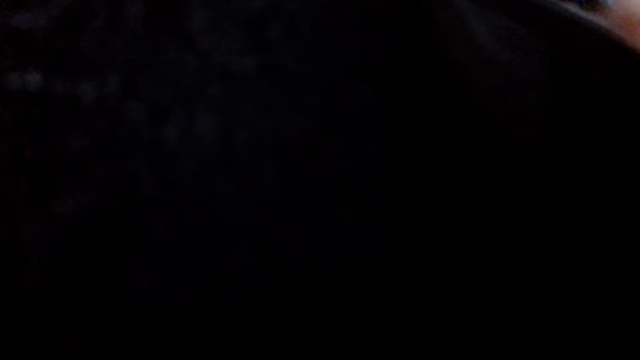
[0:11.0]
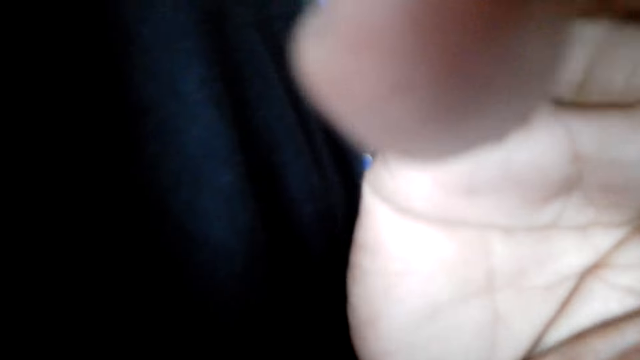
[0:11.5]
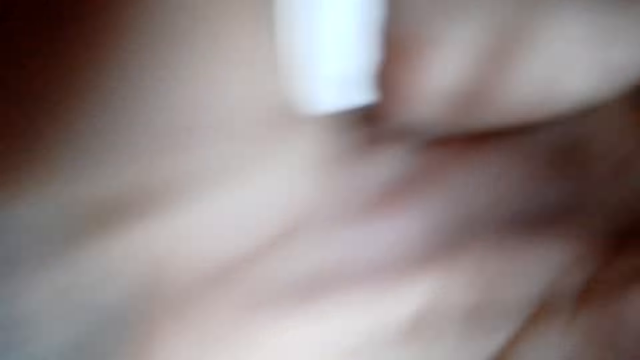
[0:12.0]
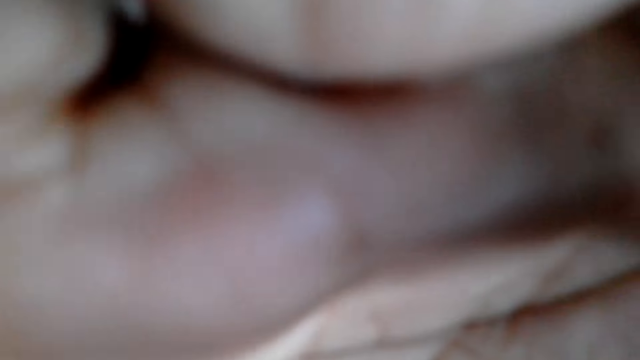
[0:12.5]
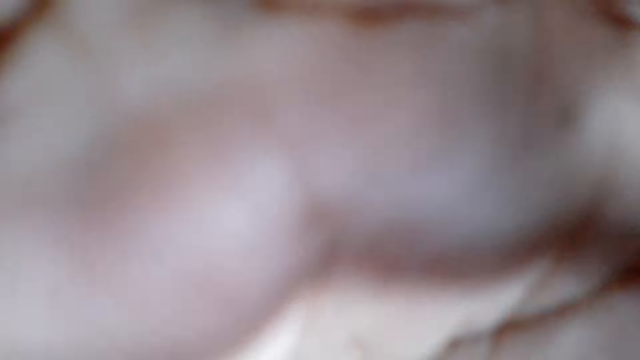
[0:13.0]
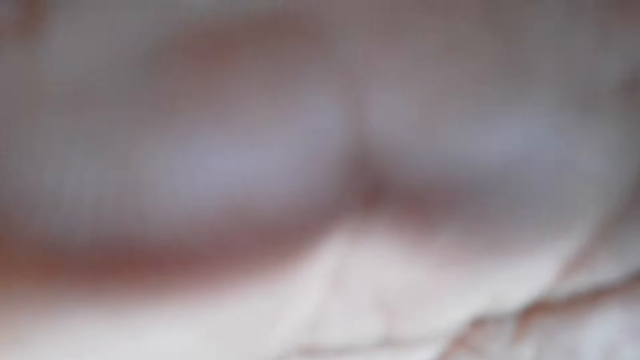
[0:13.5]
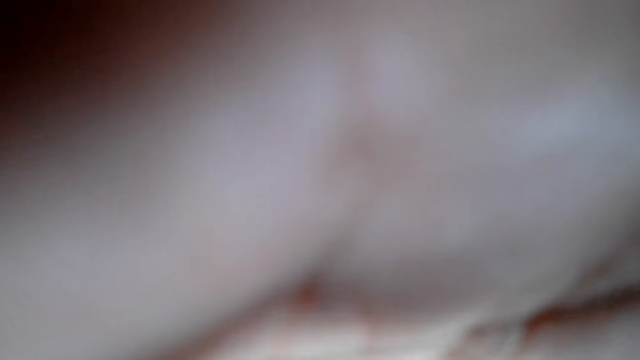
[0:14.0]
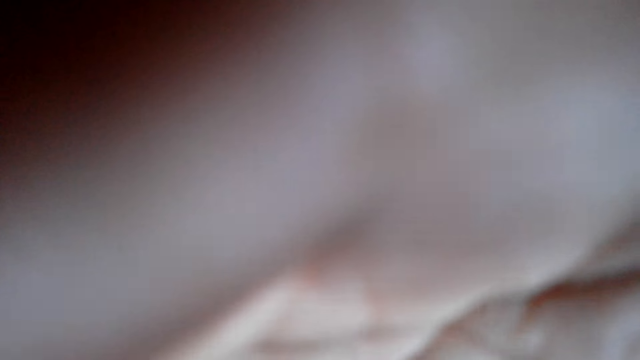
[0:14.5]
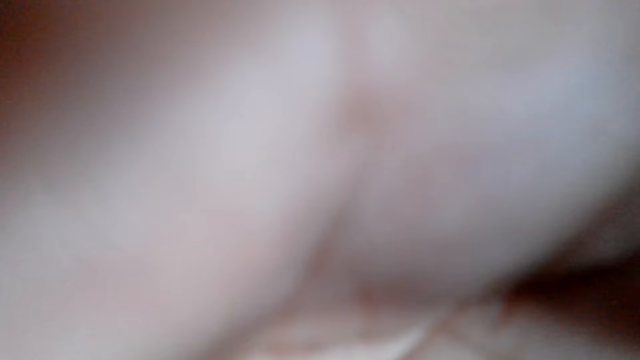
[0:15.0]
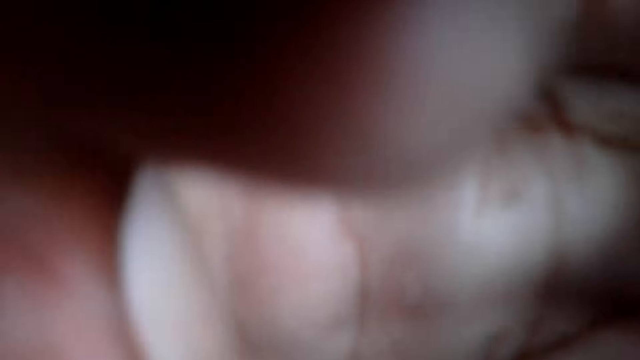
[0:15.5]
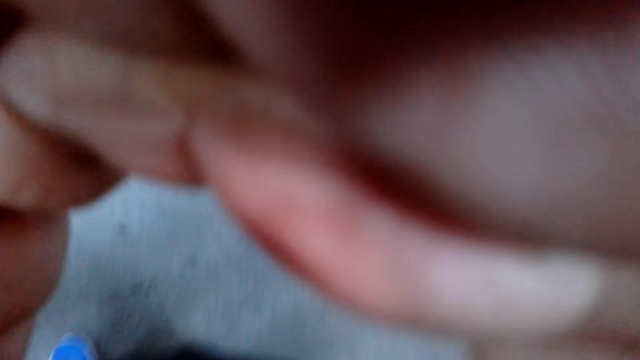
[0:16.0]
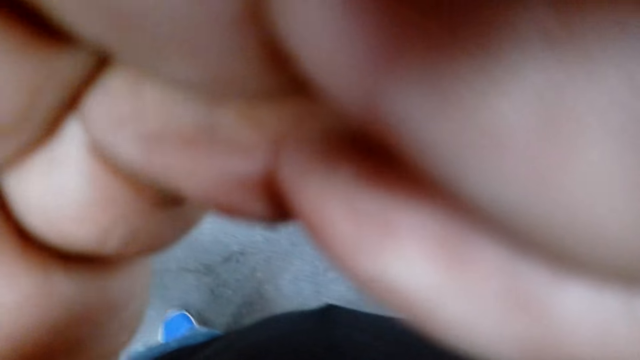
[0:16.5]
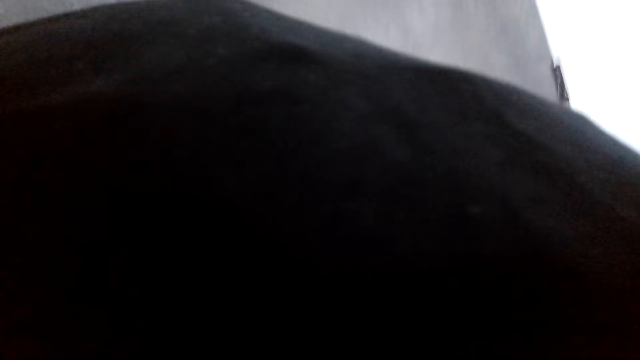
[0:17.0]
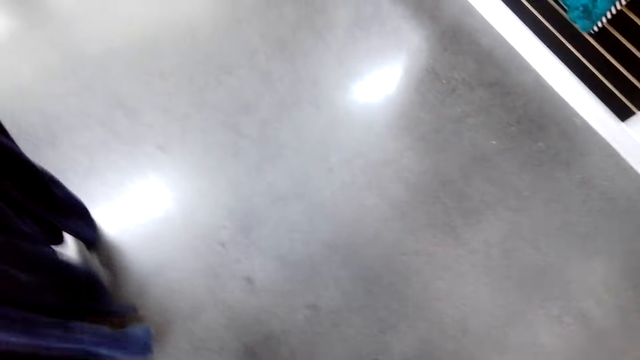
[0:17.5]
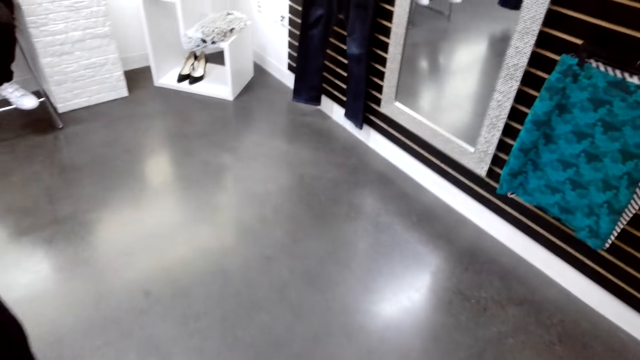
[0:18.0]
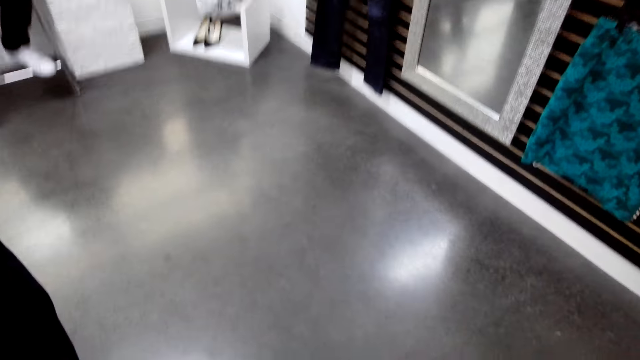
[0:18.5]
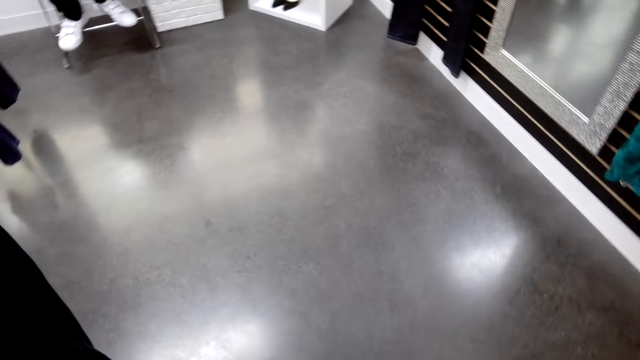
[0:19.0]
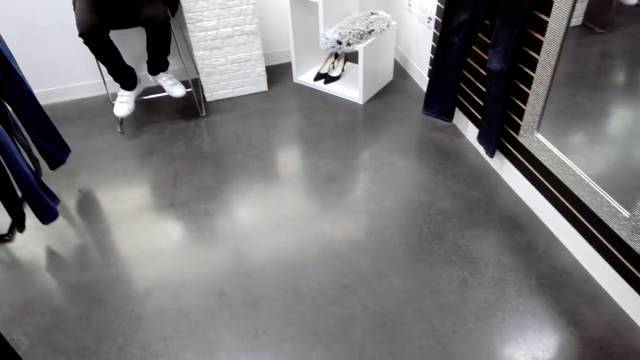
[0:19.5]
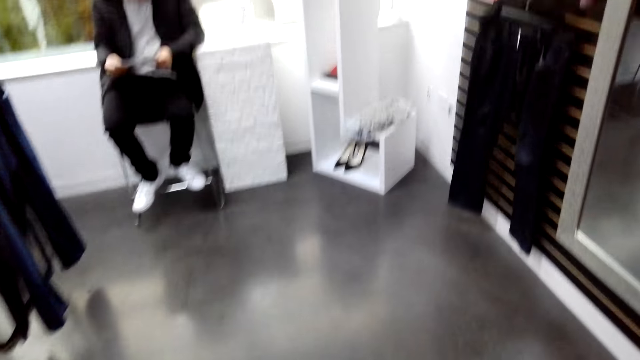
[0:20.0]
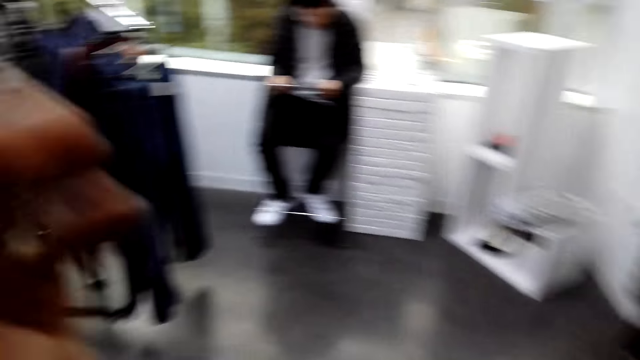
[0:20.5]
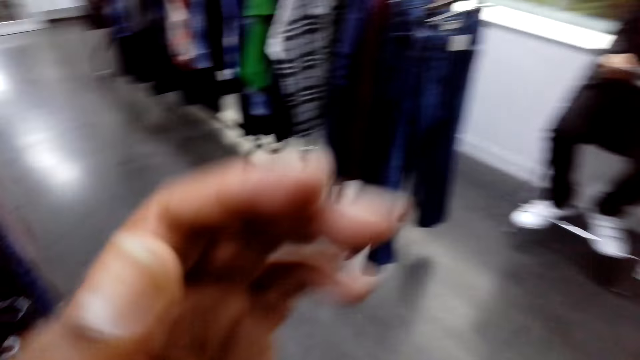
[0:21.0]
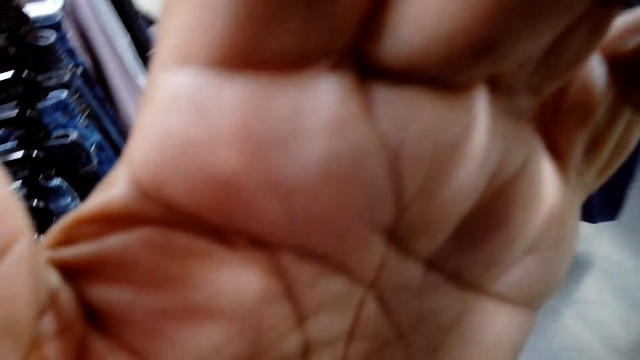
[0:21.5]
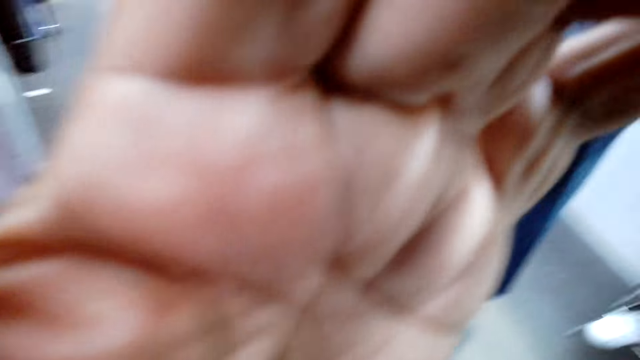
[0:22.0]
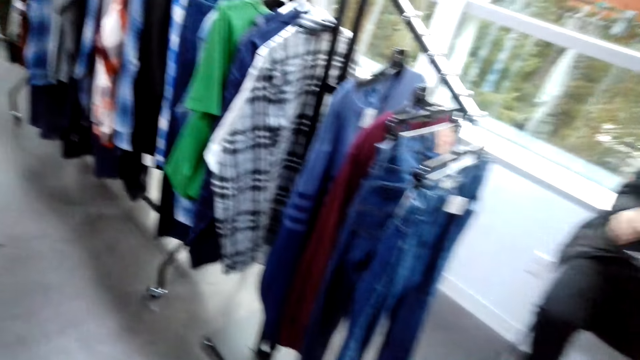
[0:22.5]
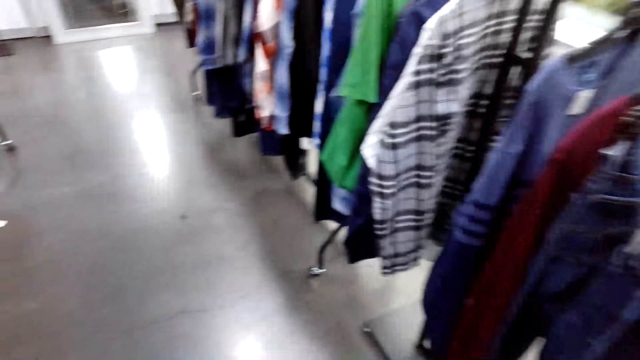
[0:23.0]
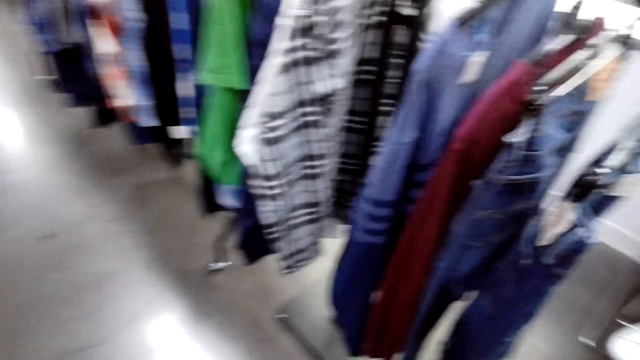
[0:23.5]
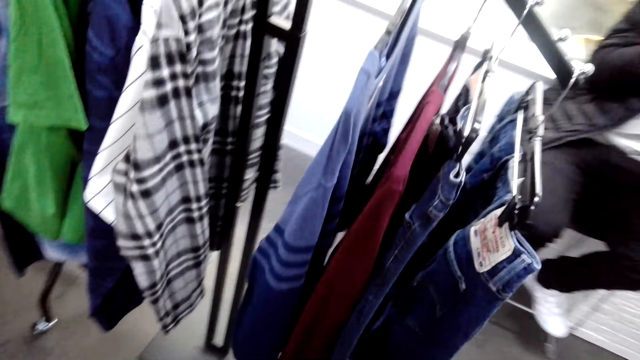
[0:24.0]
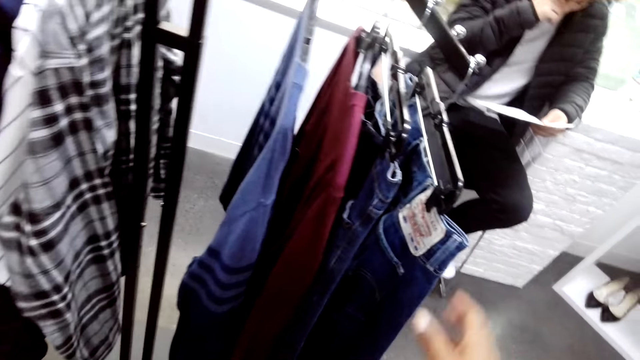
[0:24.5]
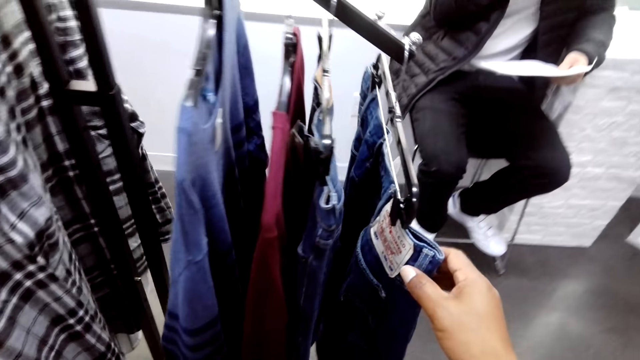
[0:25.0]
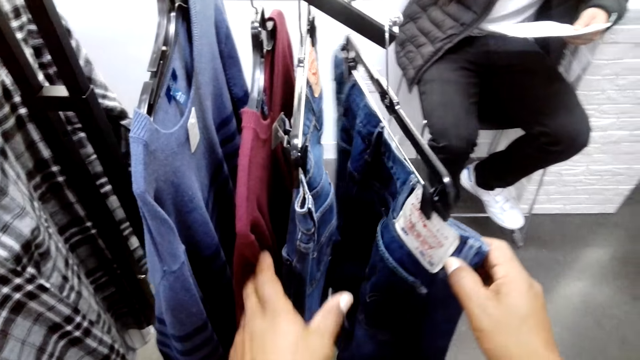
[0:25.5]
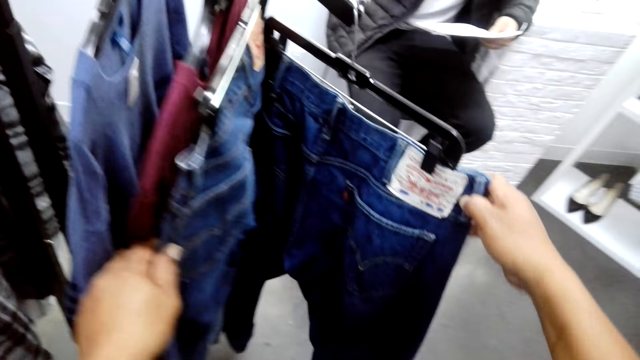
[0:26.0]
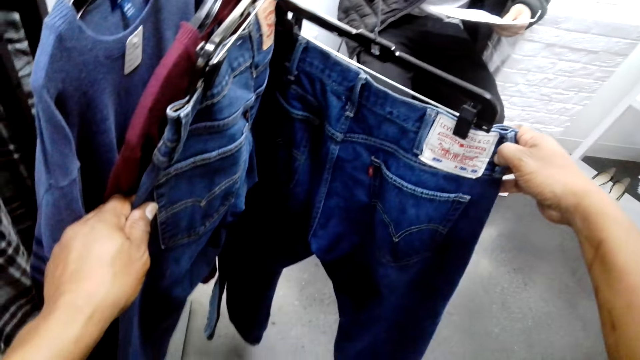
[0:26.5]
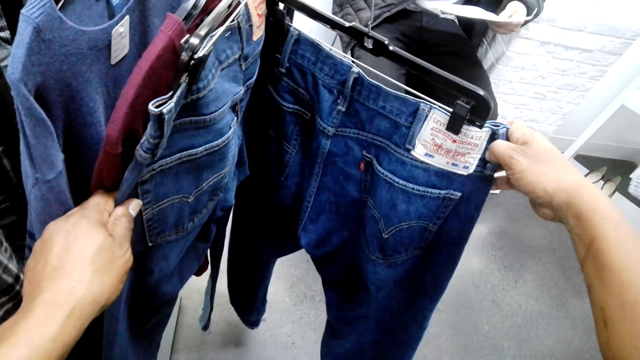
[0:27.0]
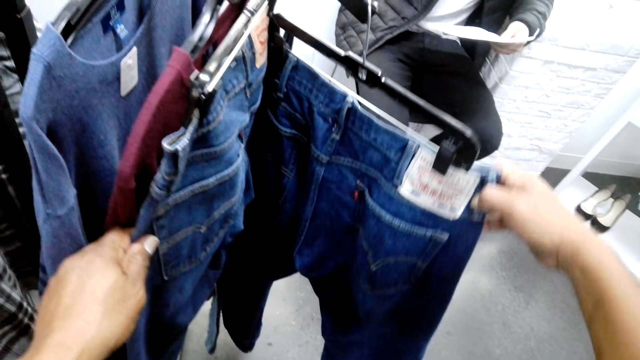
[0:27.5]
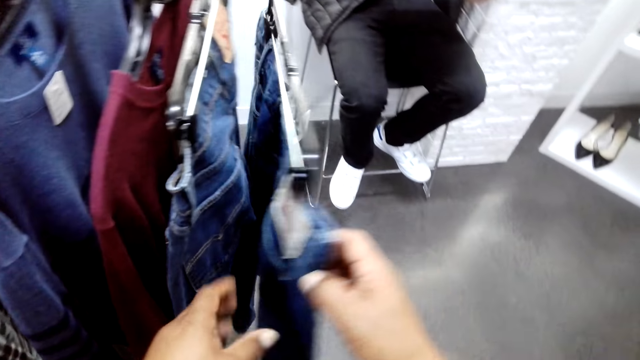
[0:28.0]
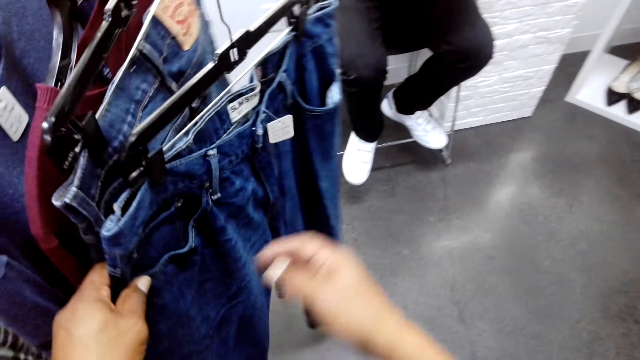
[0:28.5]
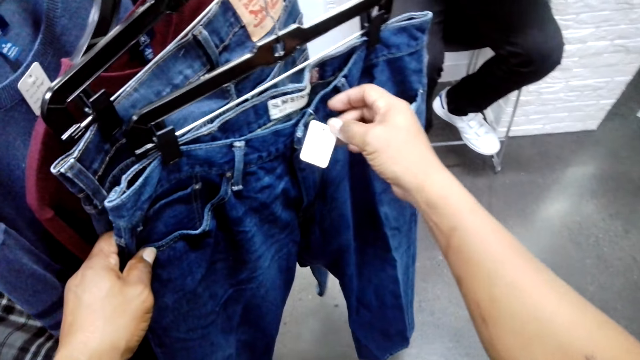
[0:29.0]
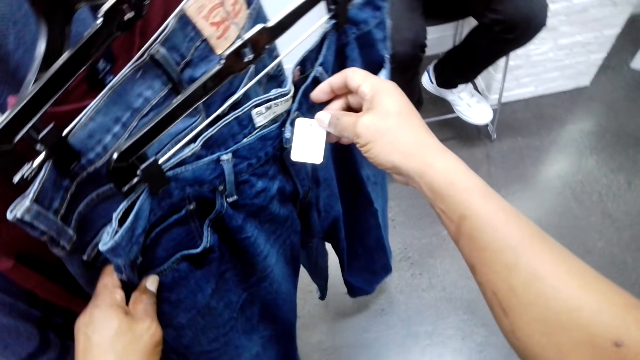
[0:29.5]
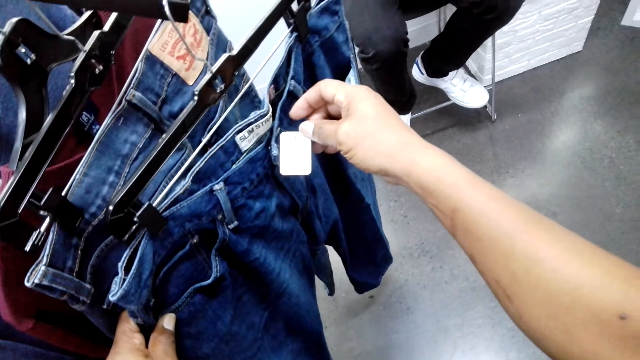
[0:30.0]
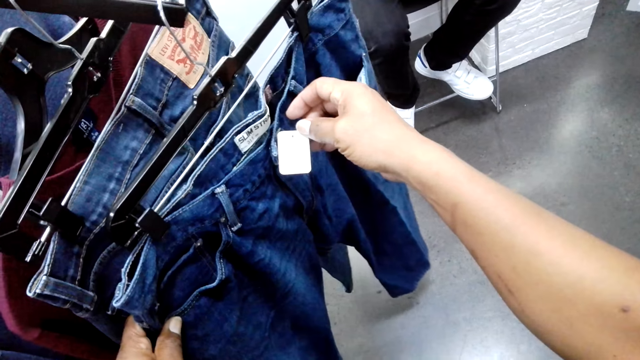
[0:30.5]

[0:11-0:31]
The camera wearer adjusts the camera on the head. They touch the camera. They stare around the shop. They walk in the closet. They choose a cloth from the clothes stand. They touch clothes.
